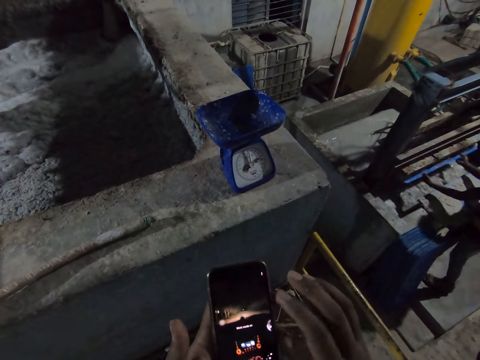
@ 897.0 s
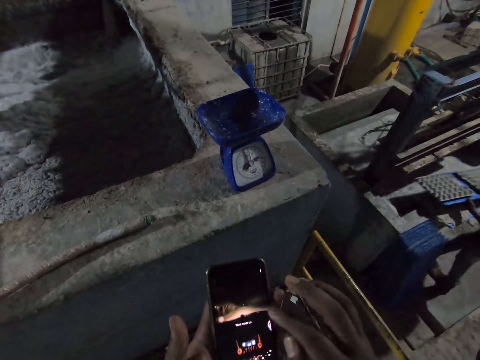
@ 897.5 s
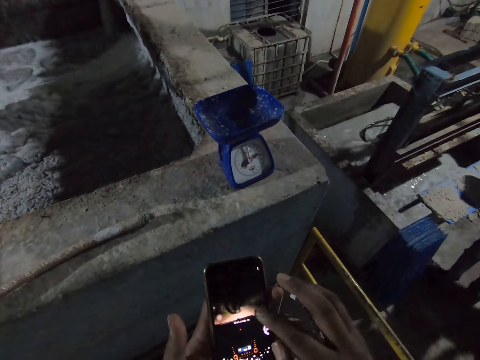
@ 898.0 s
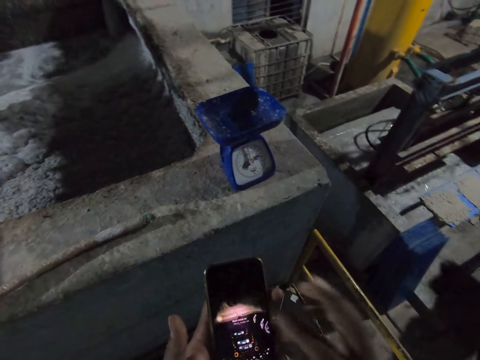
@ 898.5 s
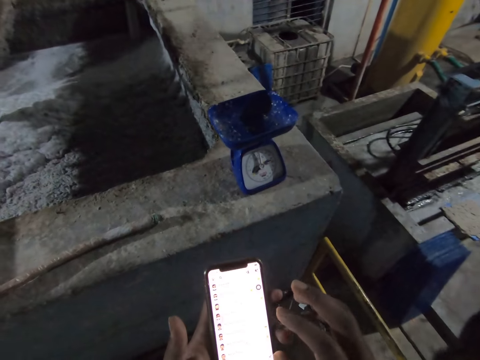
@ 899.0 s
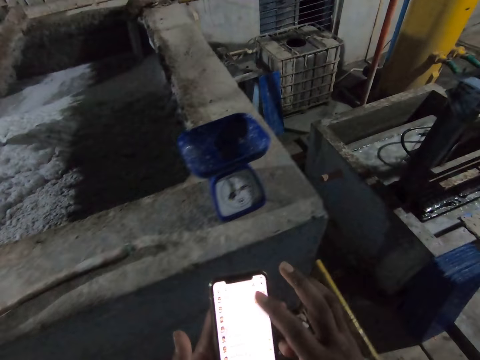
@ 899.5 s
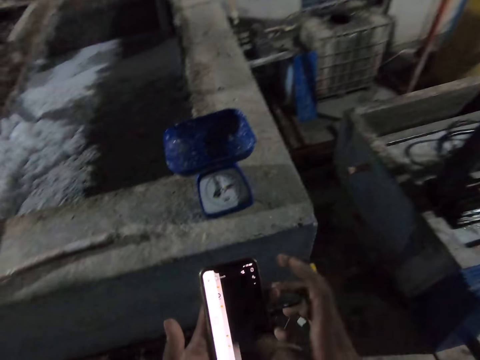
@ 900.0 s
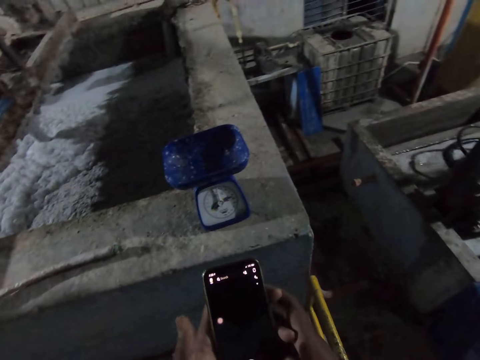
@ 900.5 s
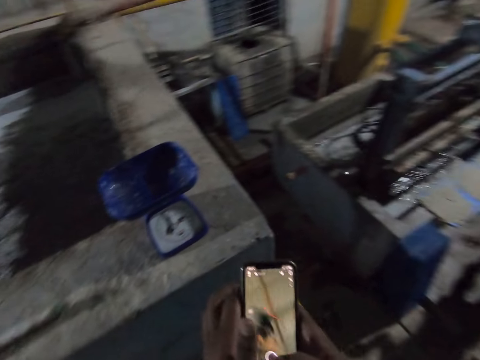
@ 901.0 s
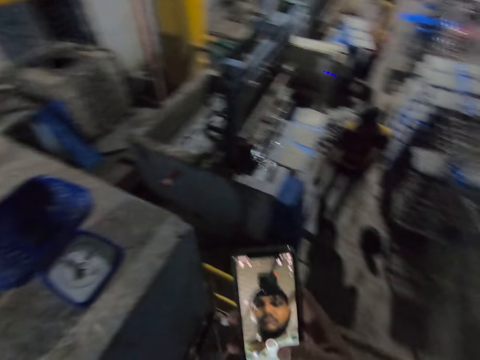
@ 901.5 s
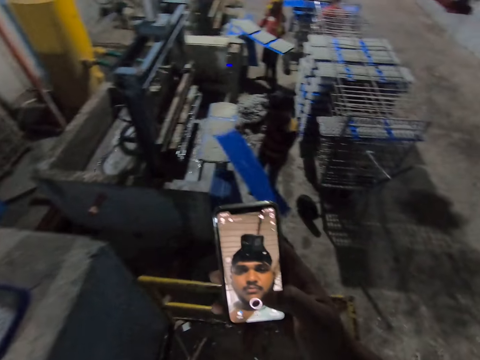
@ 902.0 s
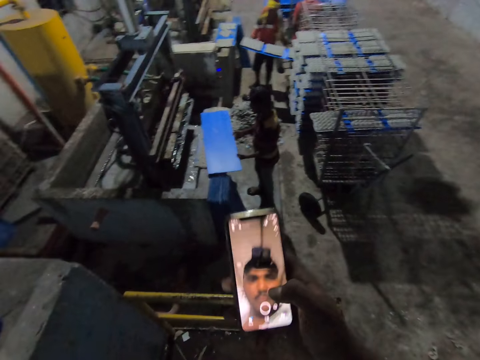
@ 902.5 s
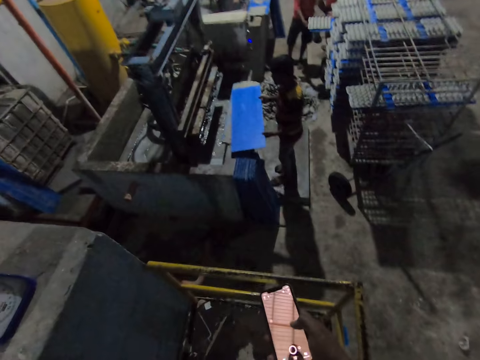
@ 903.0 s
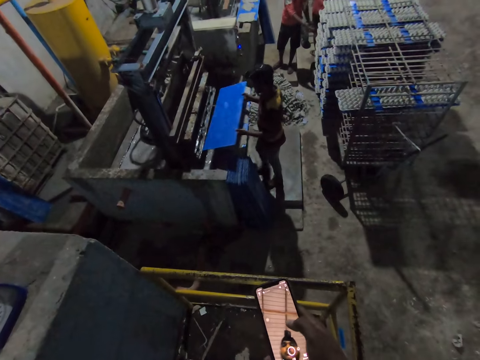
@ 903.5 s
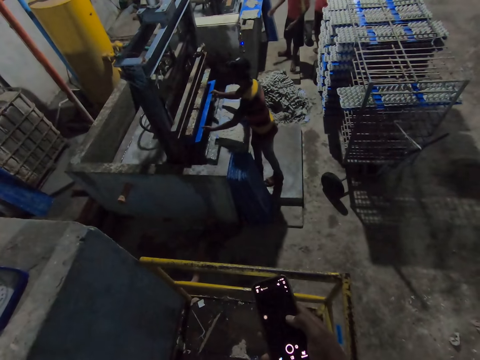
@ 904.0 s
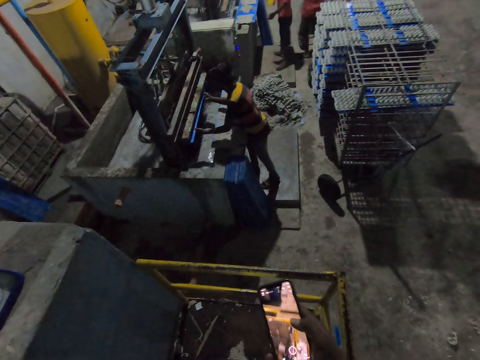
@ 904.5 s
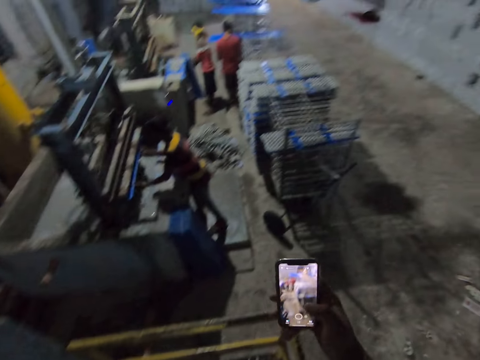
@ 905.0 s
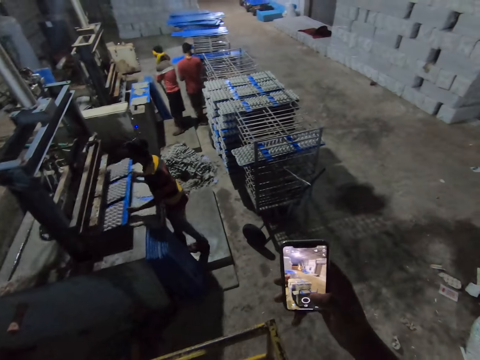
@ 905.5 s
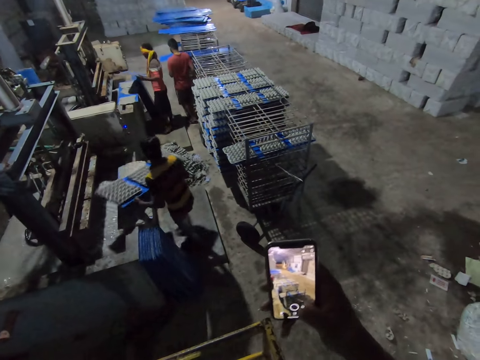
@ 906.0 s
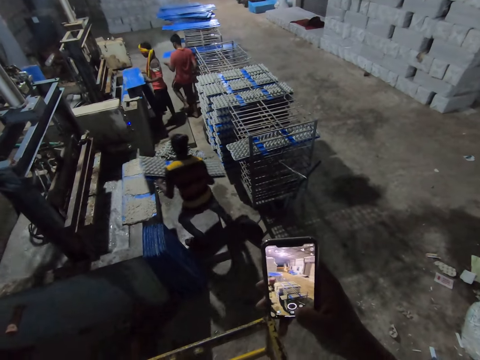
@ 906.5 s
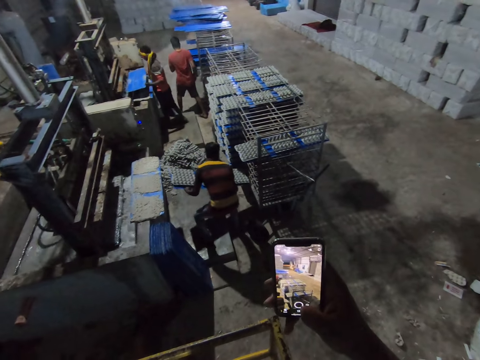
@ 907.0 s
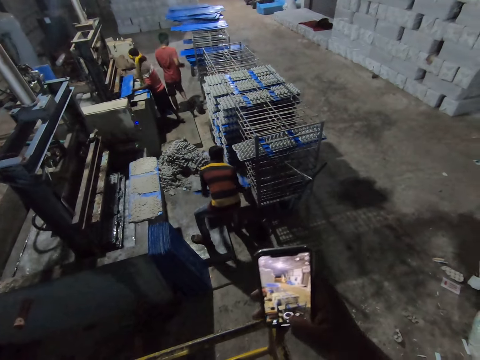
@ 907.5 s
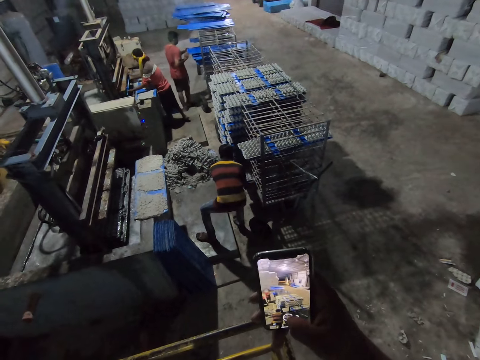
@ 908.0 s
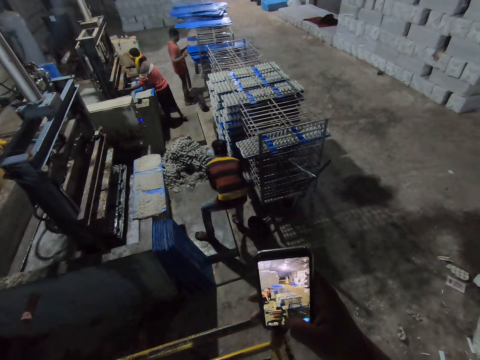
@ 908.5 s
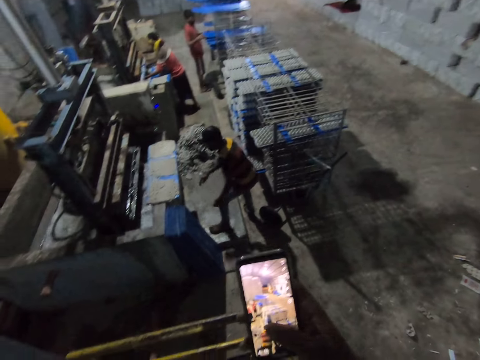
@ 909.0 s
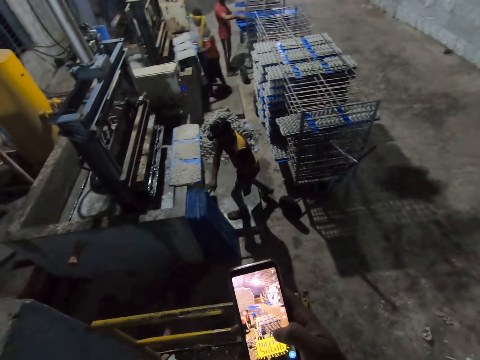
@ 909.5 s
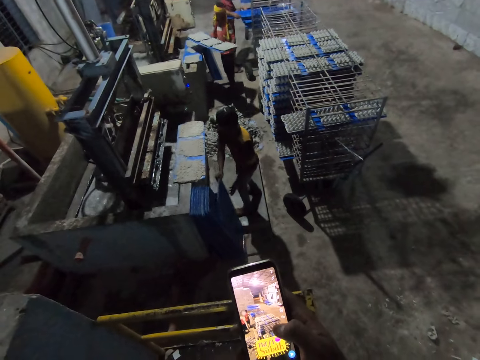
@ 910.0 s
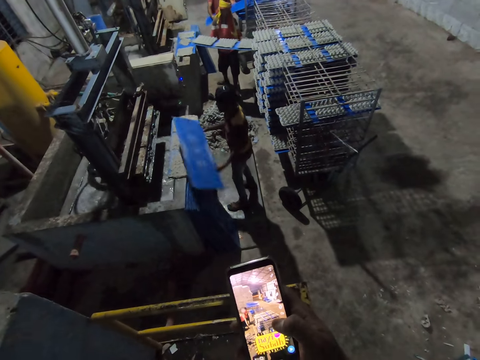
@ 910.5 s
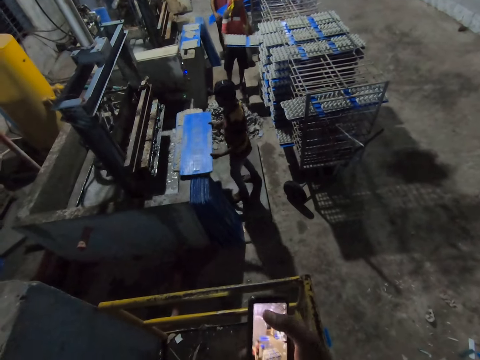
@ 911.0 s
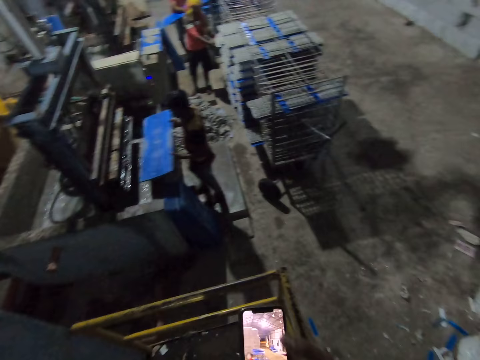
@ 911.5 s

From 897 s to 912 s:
A man takes the polypropylene plastic with egg cartons from the egg pulp machine with his hands. The camera wearer passes the phone in his left hand to his right hand. The man picks a polypropylene plastic from the ground with his right hand. Another man takes a polypropylene plastic with egg cartons from the egg pulp machine with his hands. The first man holds the polypropylene plastic with his left hand. The other man slides the polypropylene plastic with egg cartons in his hands on the rack. The first man drops the polypropylene plastic in his hands on the concrete block and places the polypropylene plastic in his hands in the egg pulp machine. The other man picks a polypropylene plastic from the ground with both hands. The first man takes the polypropylene plastic with egg cartons from the egg pulp machine with his hands. The camera wearer operates the phone with his right hand. The other man slides the polypropylene plastic with egg cartons in his hands on the rack and places the polypropylene plastic in his hands in the egg pulp machine. A third man arranges polypropylene plastics on the rack with his hands. The other man takes the polypropylene plastic with egg cartons from the egg pulp machine with his hands. The first man picks a polypropylene plastic from the ground with his right hand and holds the polypropylene plastic with his left hand. The other man slides the polypropylene plastic with egg cartons in his hands on the rack. The first man drops the polypropylene plastic in his hands on the concrete block.

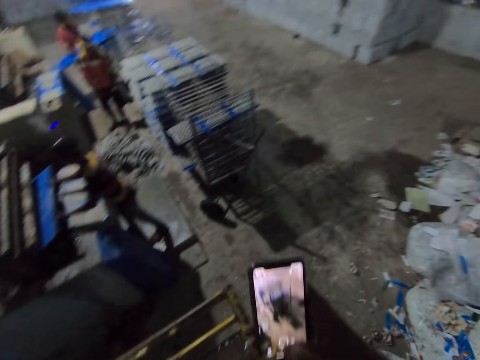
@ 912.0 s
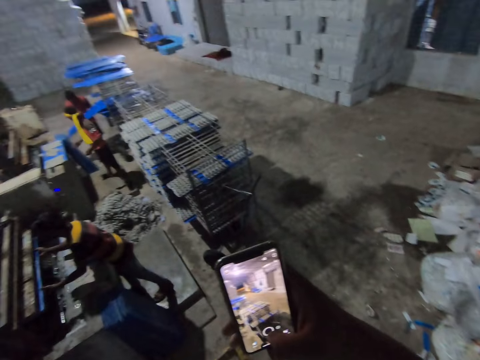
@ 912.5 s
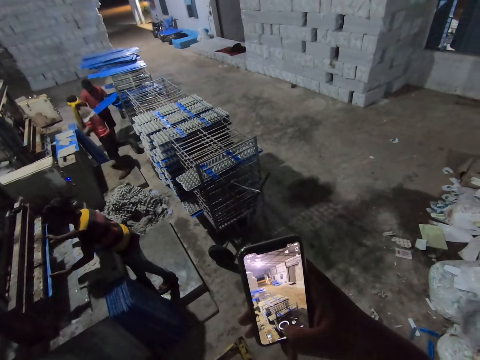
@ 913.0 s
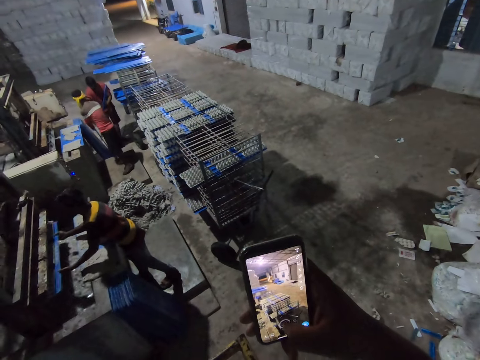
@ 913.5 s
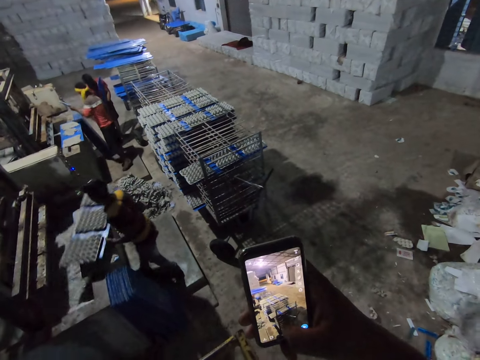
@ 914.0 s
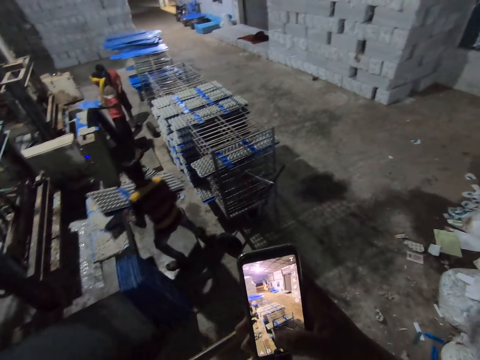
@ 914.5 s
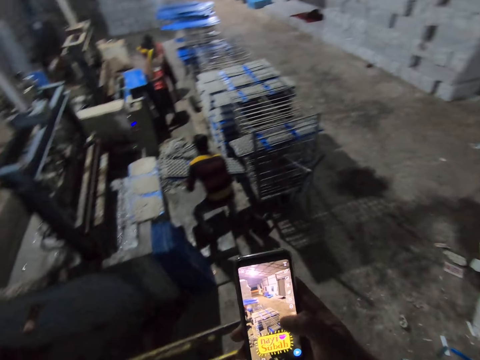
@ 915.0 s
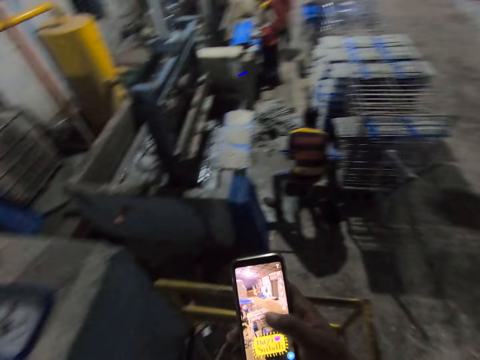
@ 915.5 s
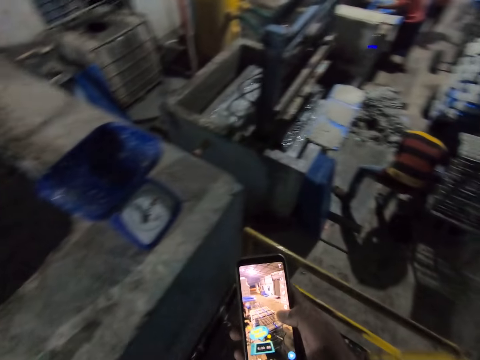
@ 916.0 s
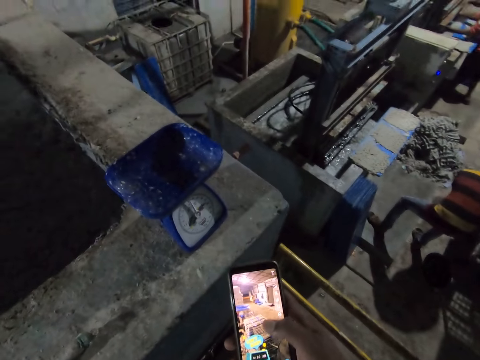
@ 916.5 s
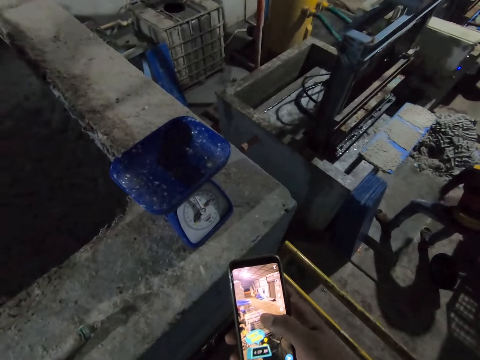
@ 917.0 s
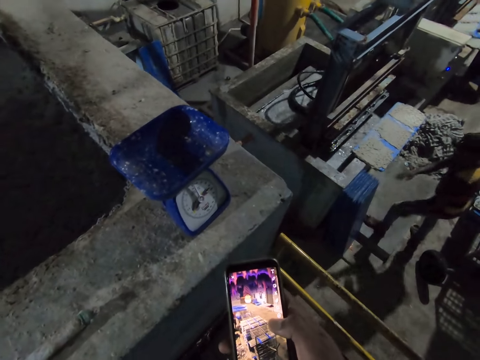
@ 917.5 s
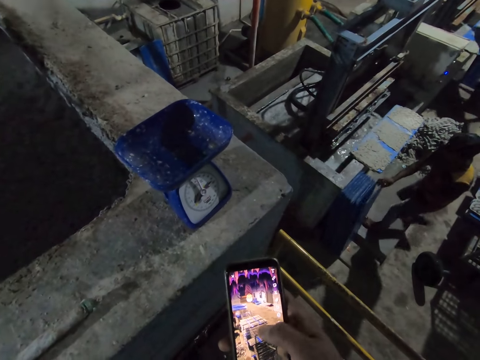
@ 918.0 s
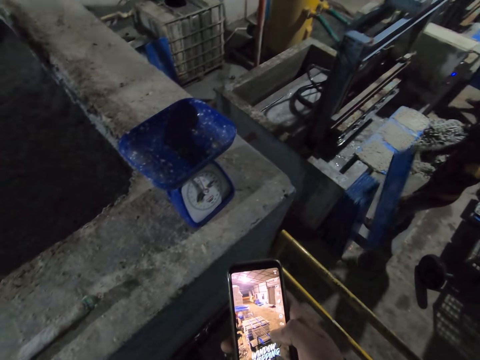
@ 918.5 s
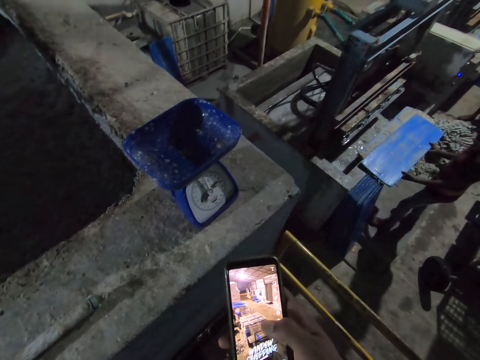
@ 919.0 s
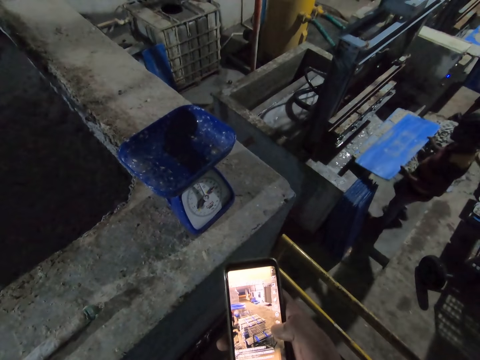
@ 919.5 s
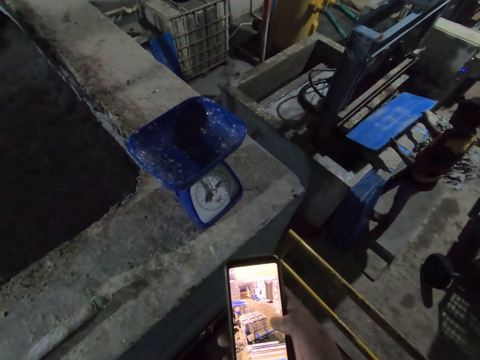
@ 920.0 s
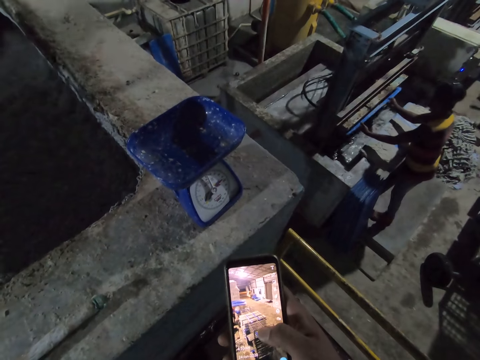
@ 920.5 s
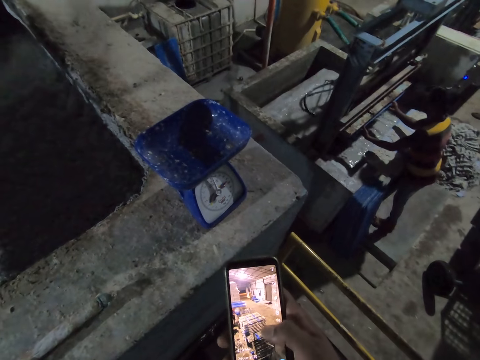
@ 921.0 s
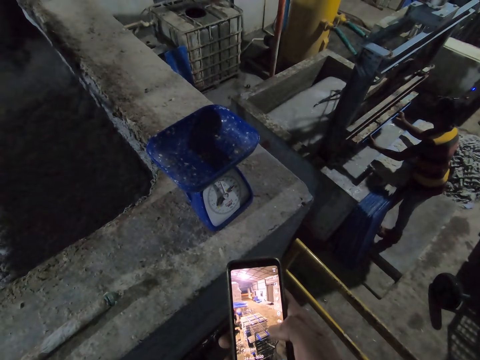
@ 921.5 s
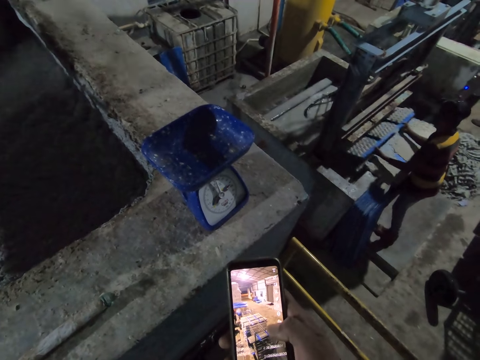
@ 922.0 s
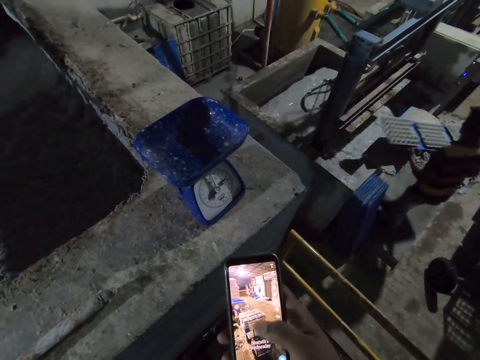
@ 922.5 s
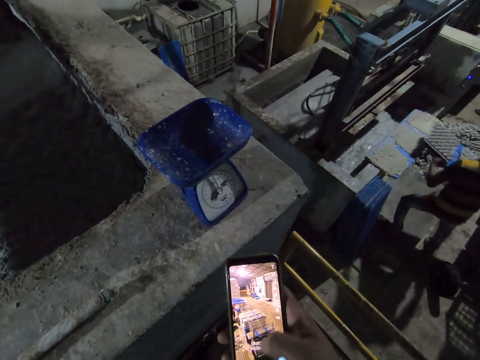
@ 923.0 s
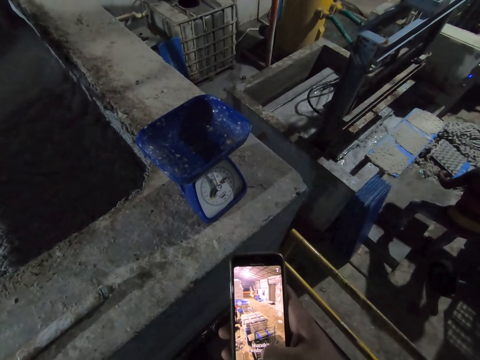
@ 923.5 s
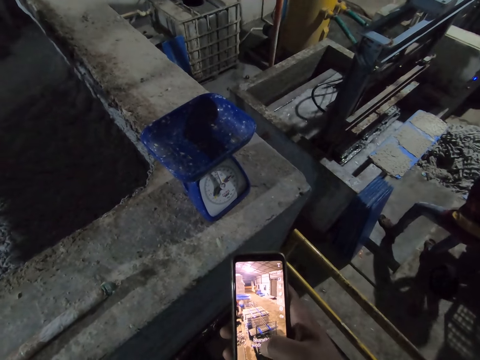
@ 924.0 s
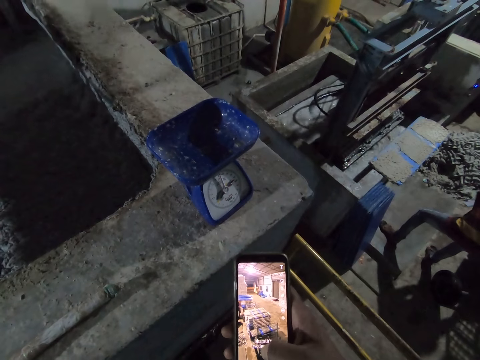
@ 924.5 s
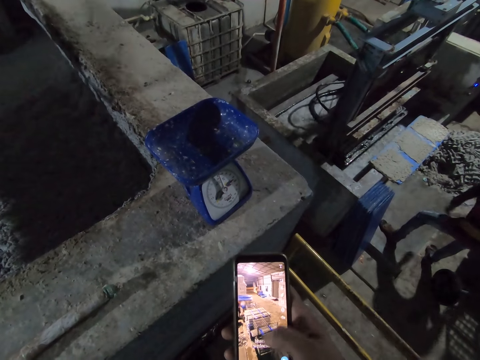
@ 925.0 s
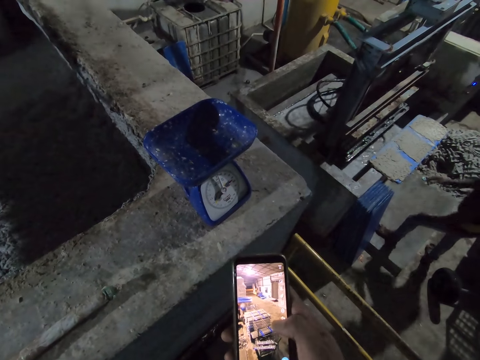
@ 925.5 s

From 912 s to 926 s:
A man places the polypropylene plastic in his hands in the egg pulp machine. Another man picks a polypropylene plastic from the ground with both hands. The first man takes the polypropylene plastic with egg cartons from the egg pulp machine with his hands and slides the polypropylene plastic with egg cartons in his hands on the rack. The other man places the polypropylene plastic in his hands in the egg pulp machine. The first man picks a polypropylene plastic from the ground with his right hand, holds the polypropylene plastic with his left hand, drops the polypropylene plastic in his hands on the concrete block, and places the polypropylene plastic in his hands in the egg pulp machine. The first man takes the polypropylene plastic with egg cartons from the egg pulp machine with his hands and slides the polypropylene plastic with egg cartons in his hands on the rack.
